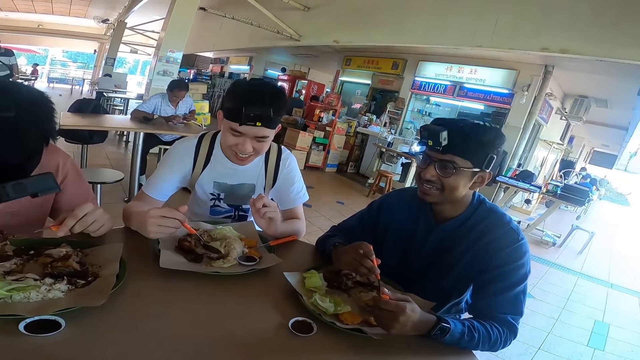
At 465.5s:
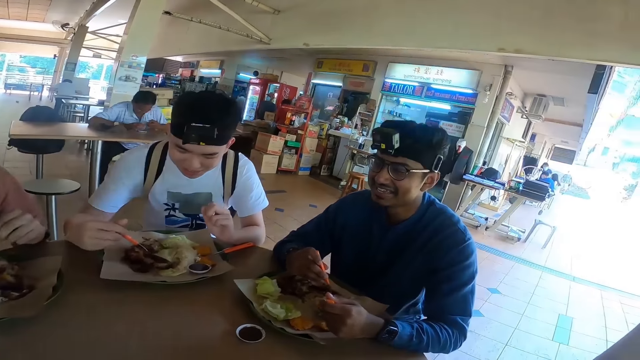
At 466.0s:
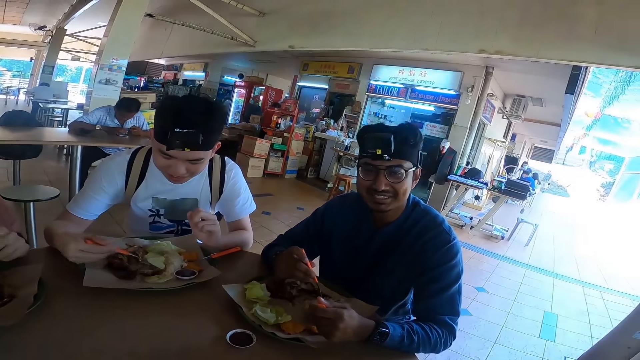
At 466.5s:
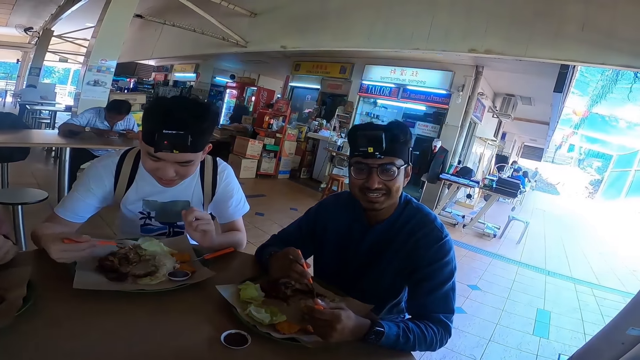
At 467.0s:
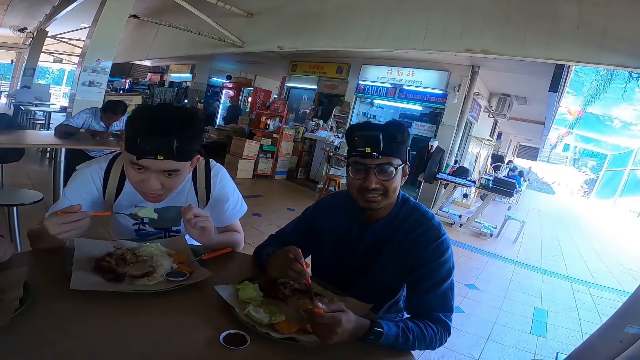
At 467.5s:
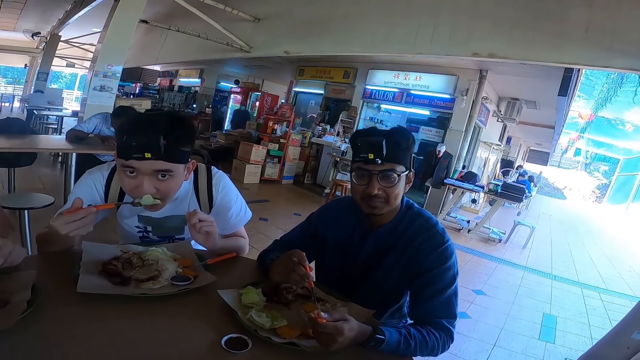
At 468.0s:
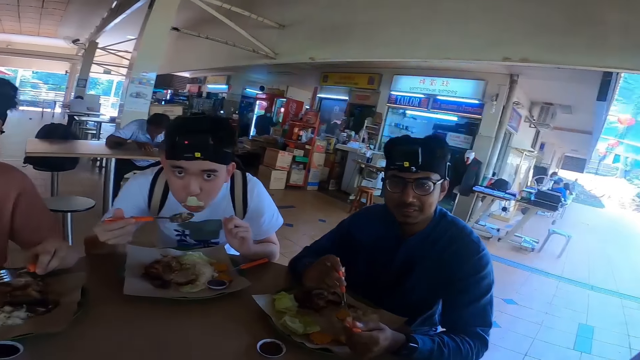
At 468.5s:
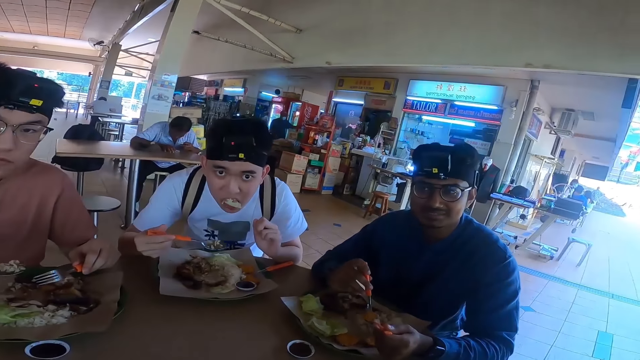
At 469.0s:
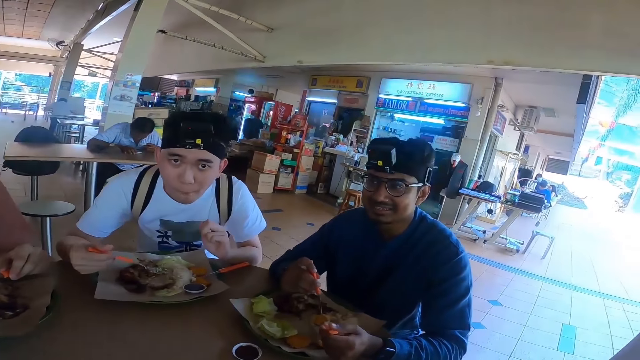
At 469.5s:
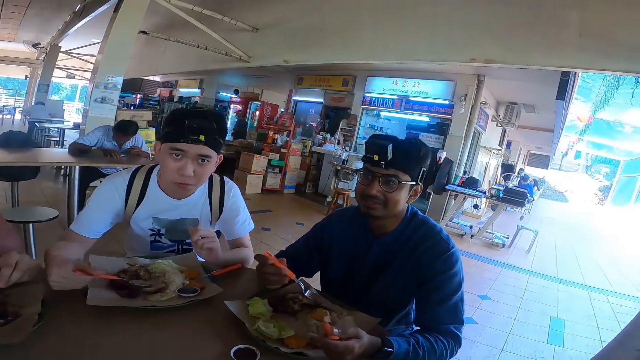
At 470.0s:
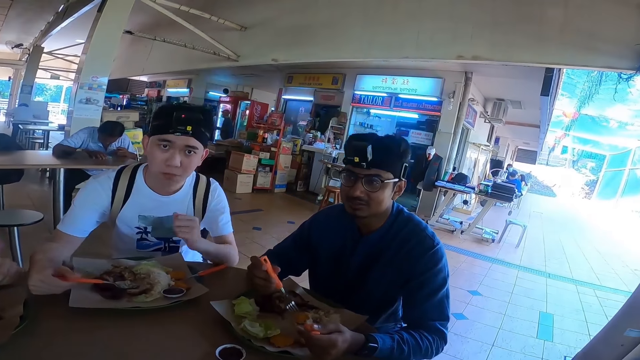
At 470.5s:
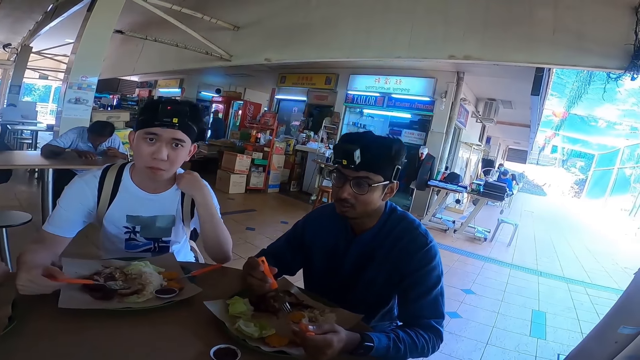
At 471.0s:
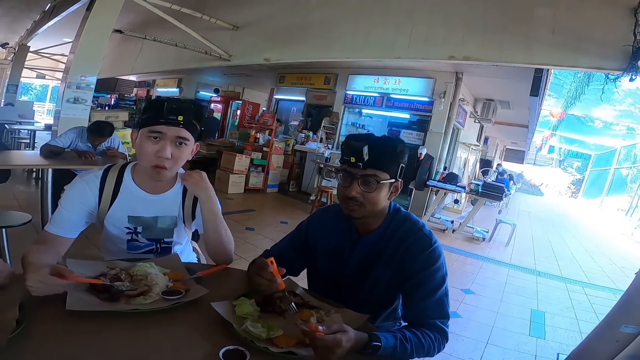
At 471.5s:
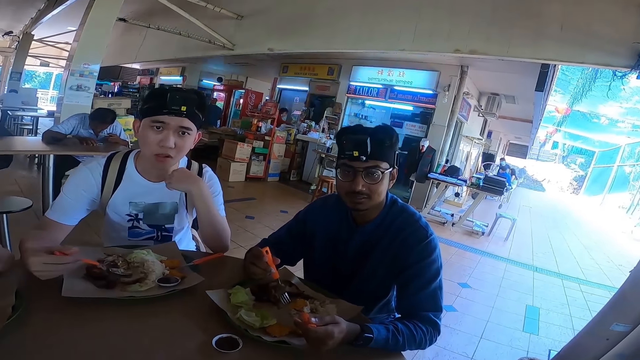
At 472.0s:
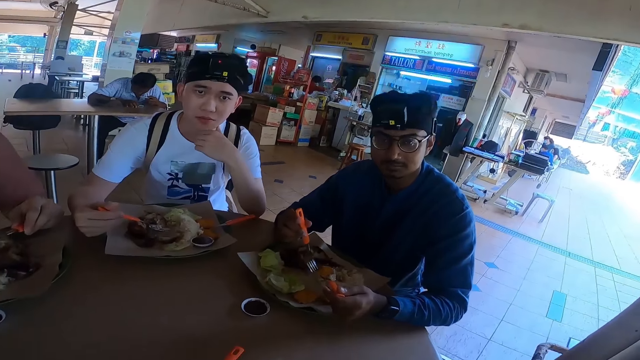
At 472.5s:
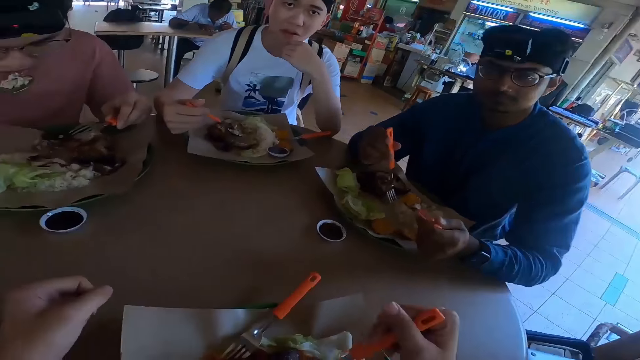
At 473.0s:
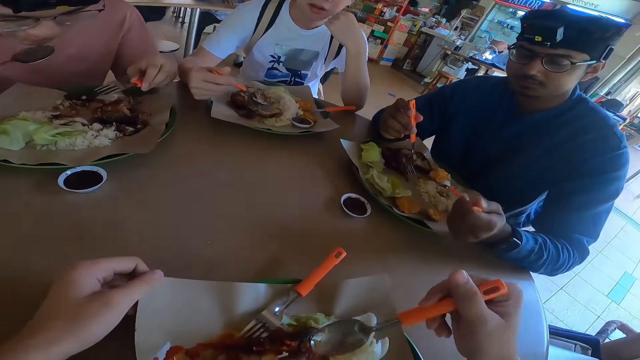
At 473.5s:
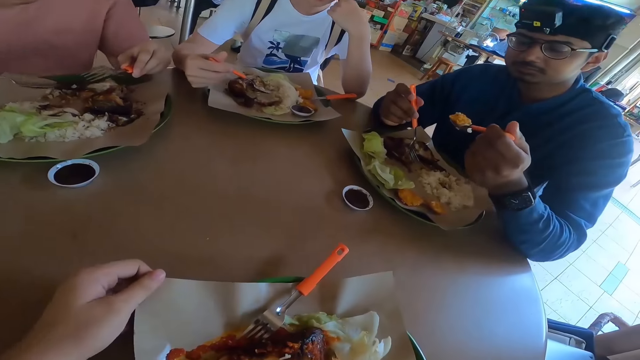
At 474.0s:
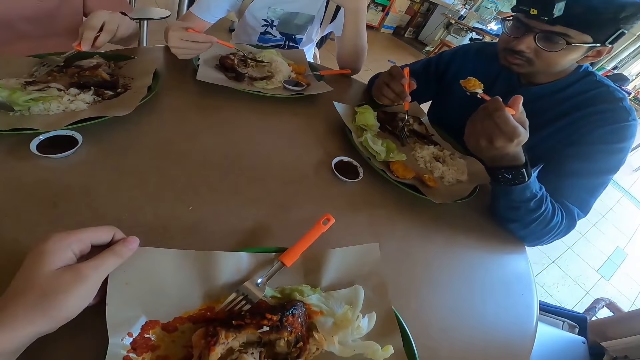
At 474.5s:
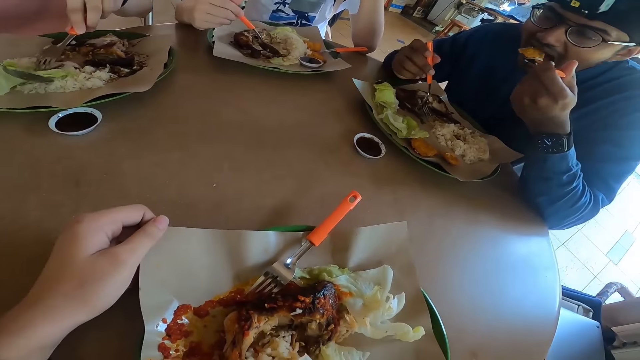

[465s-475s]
A person is looking at the camera wearer. Another person is looking at the camera wearer.

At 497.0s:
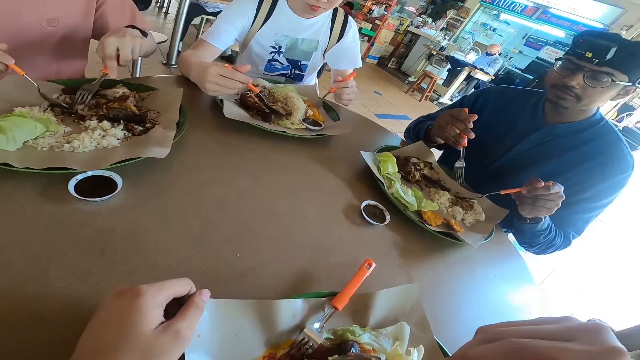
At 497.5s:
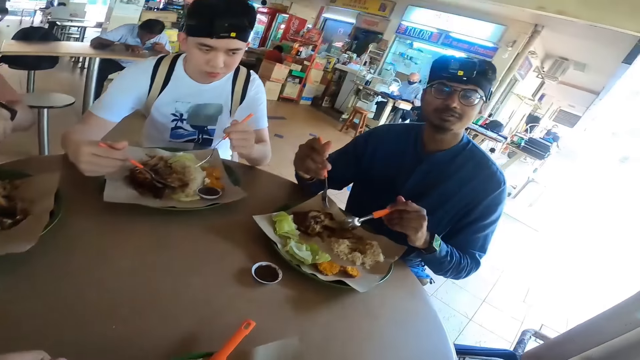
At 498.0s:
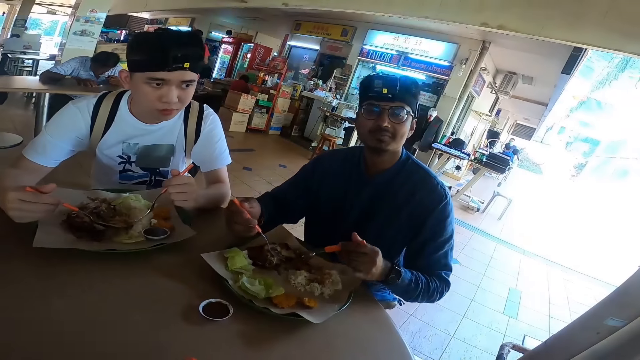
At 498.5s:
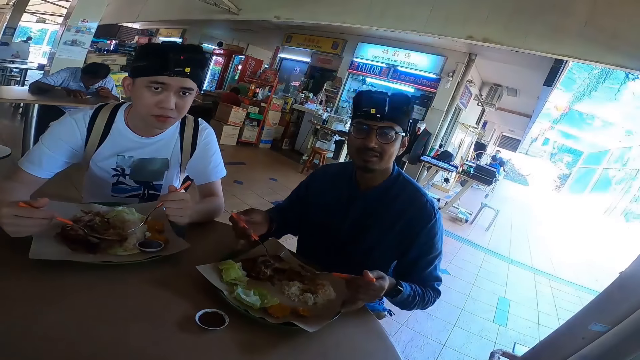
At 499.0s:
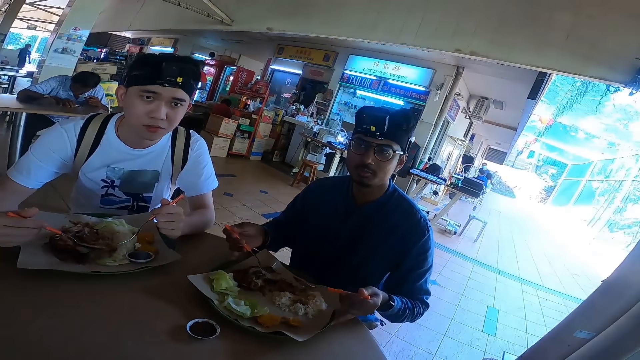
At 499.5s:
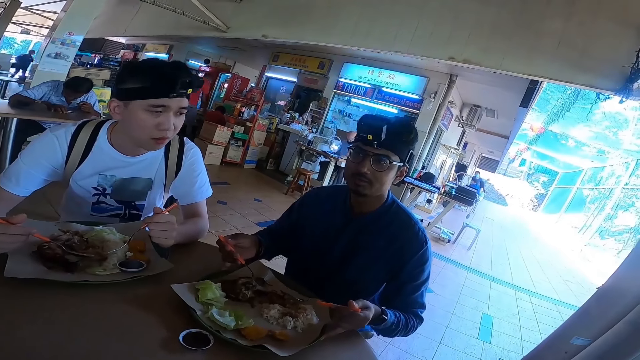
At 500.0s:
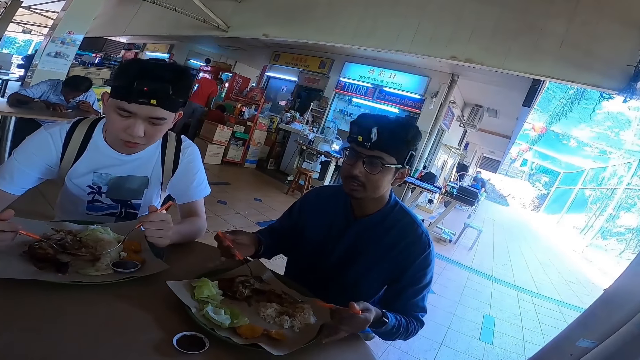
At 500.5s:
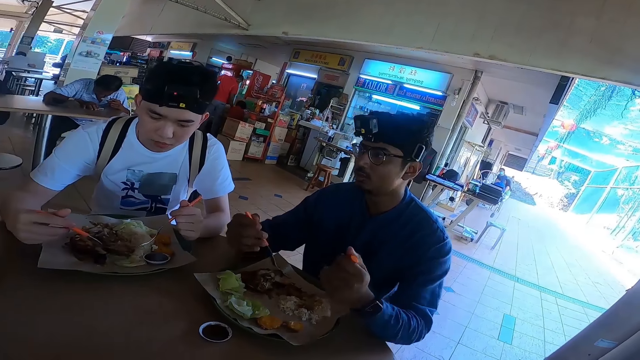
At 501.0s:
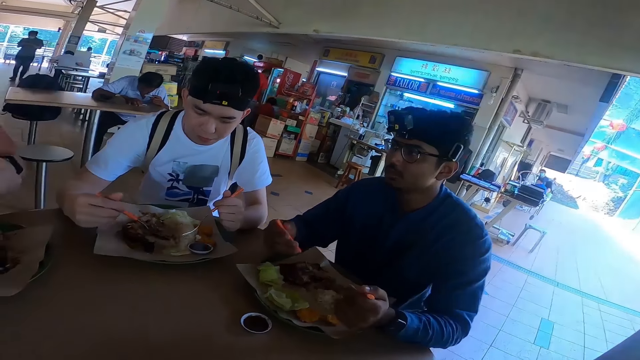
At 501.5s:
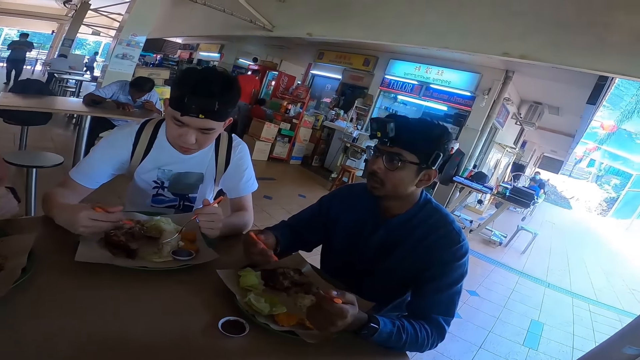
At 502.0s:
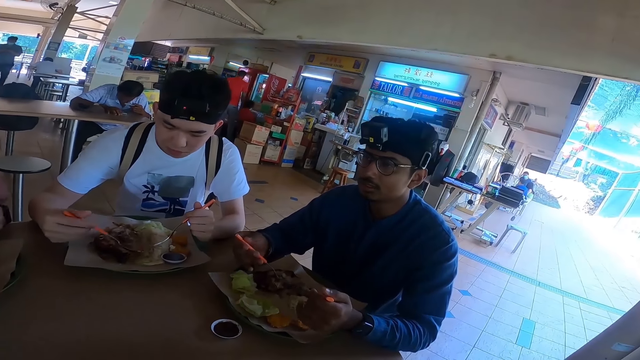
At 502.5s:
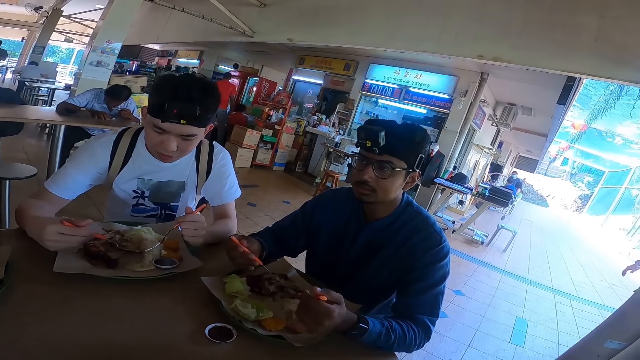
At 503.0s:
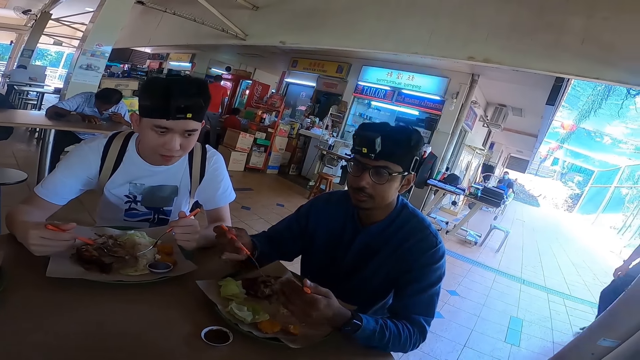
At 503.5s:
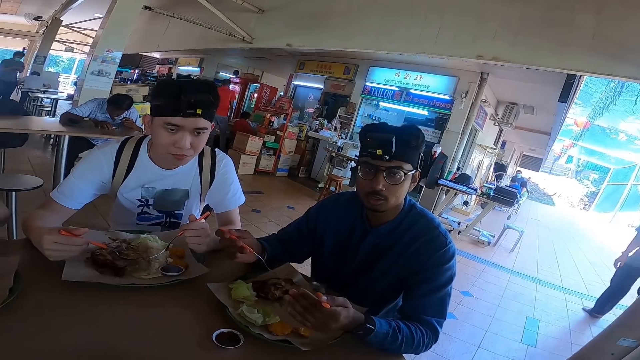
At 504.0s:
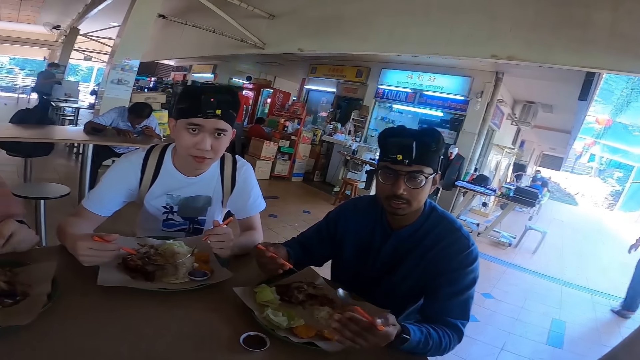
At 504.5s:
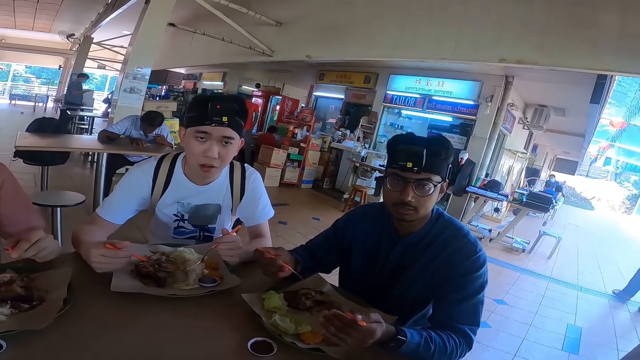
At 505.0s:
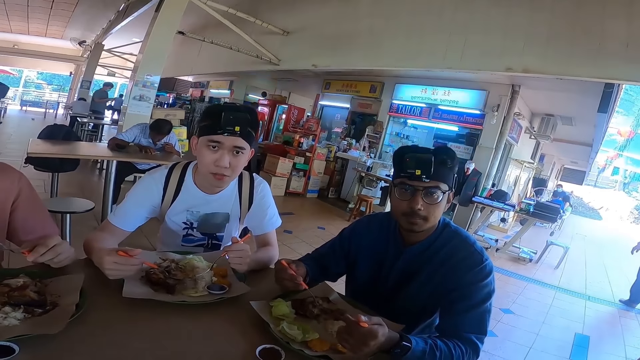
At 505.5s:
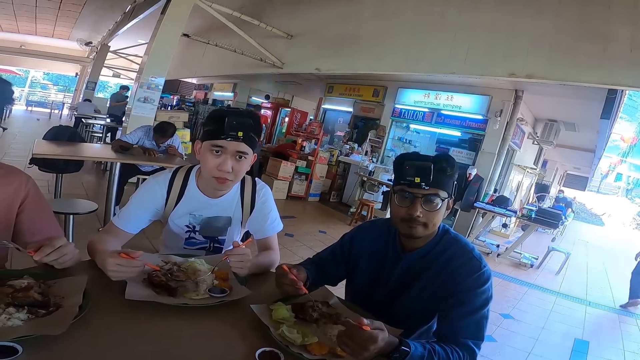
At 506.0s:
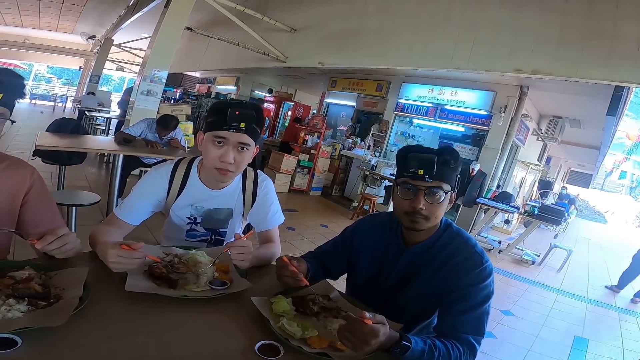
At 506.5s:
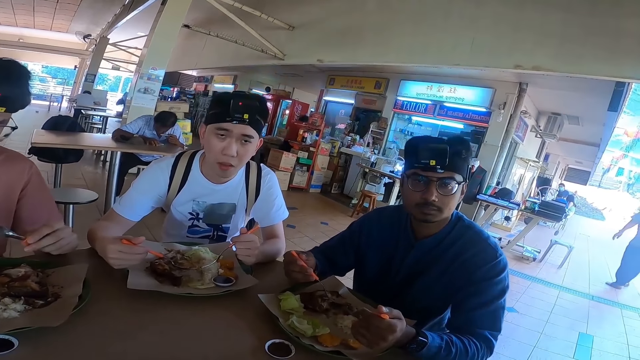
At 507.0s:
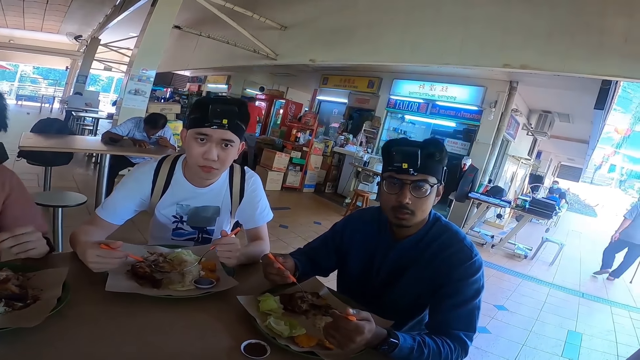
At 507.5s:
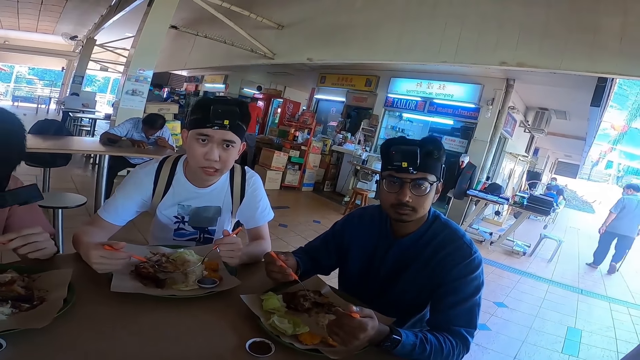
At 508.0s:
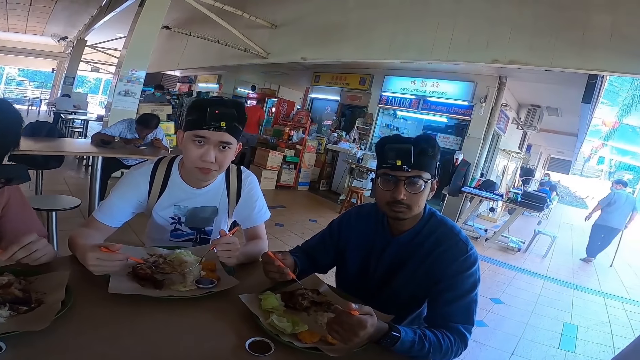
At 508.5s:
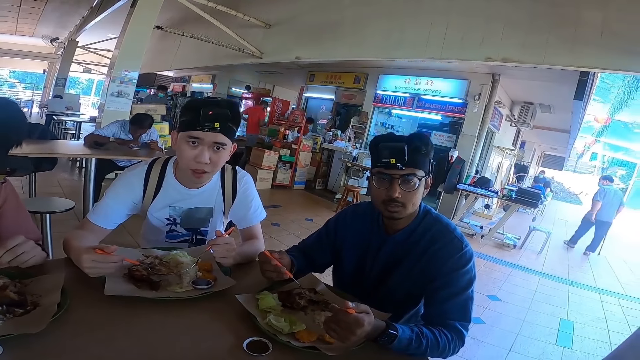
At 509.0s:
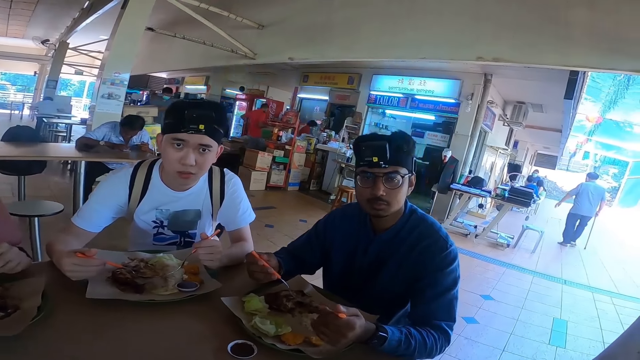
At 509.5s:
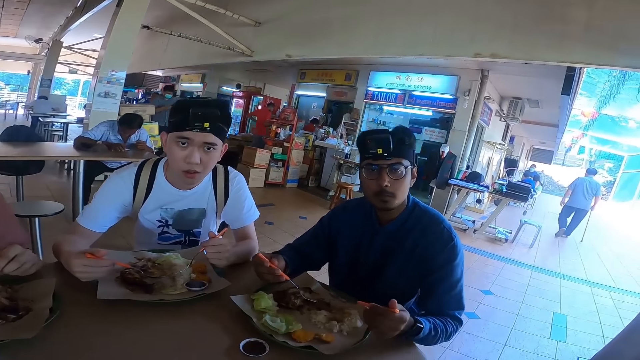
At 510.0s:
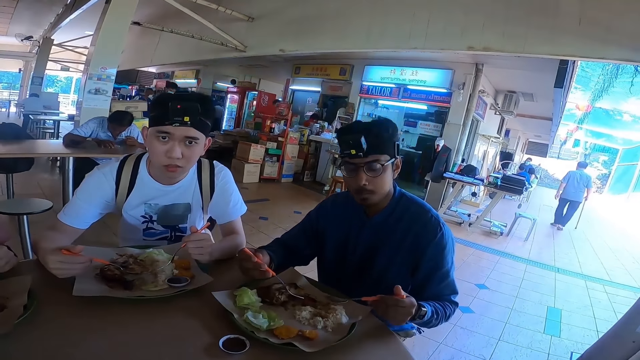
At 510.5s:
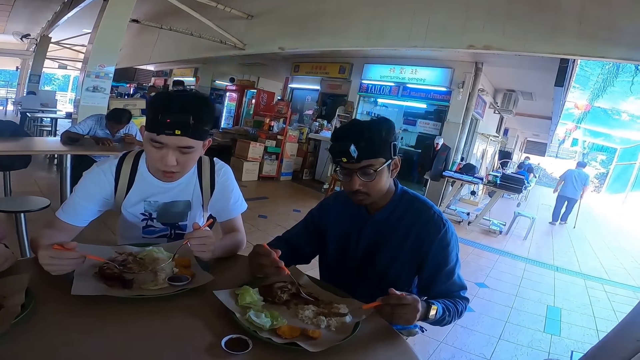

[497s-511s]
A person is talking. Another person is looking at the camera wearer.
